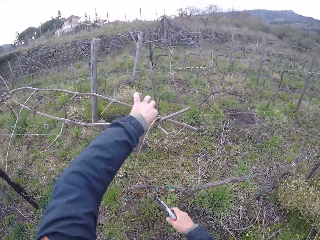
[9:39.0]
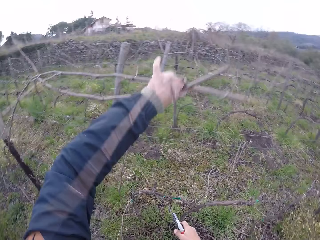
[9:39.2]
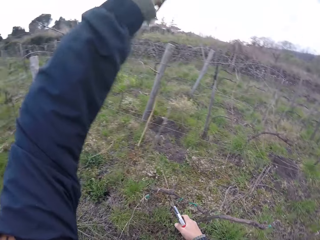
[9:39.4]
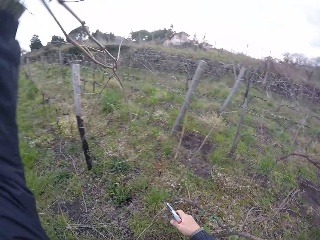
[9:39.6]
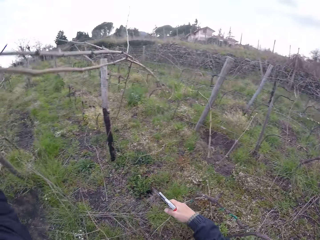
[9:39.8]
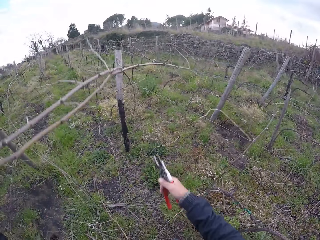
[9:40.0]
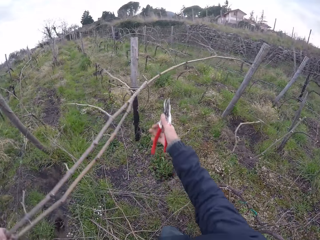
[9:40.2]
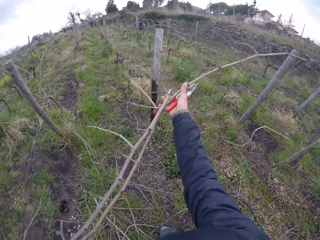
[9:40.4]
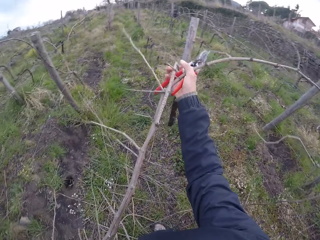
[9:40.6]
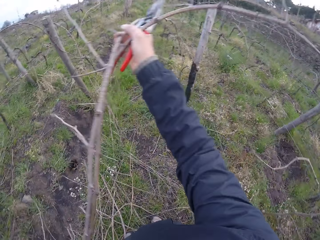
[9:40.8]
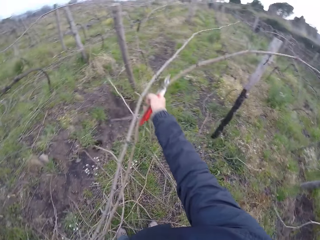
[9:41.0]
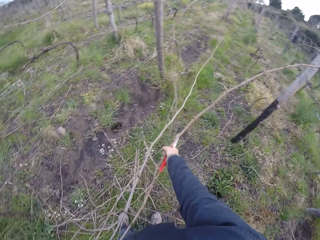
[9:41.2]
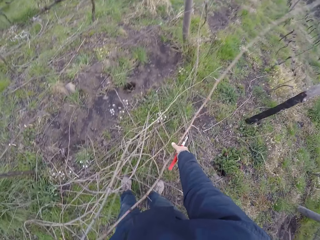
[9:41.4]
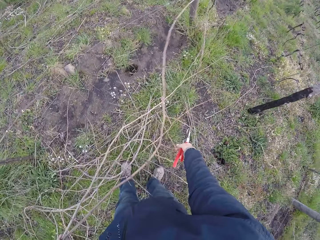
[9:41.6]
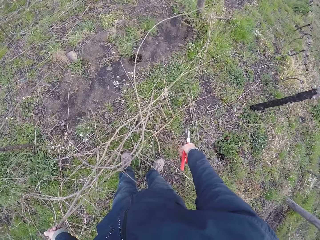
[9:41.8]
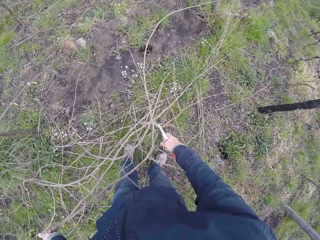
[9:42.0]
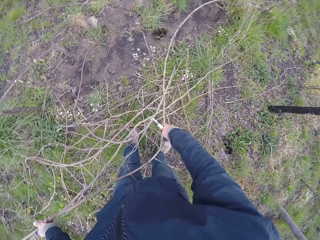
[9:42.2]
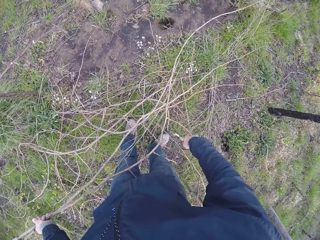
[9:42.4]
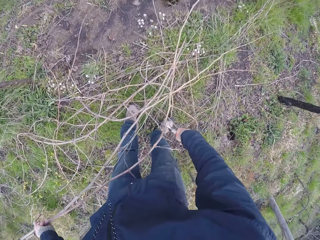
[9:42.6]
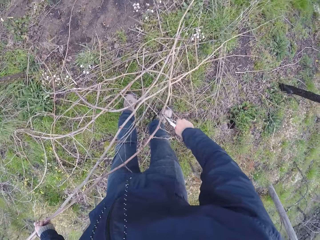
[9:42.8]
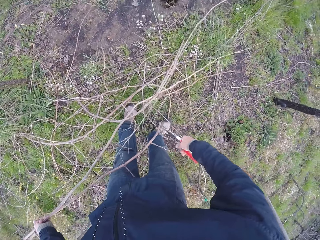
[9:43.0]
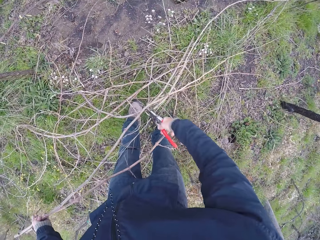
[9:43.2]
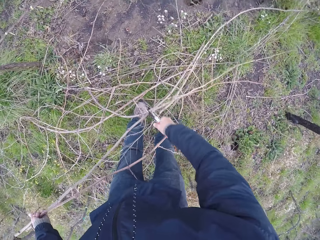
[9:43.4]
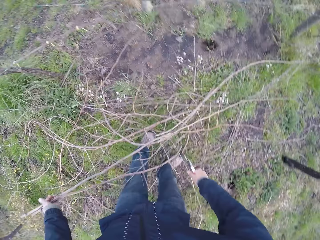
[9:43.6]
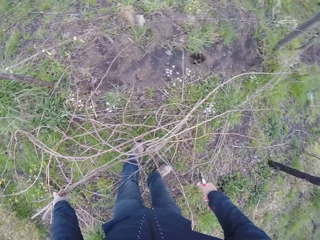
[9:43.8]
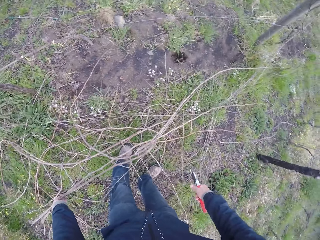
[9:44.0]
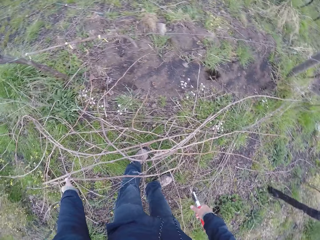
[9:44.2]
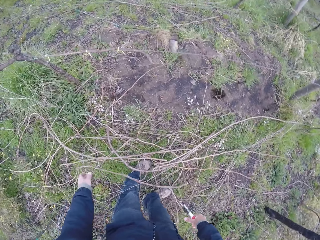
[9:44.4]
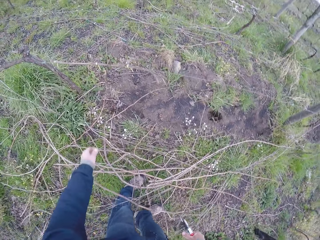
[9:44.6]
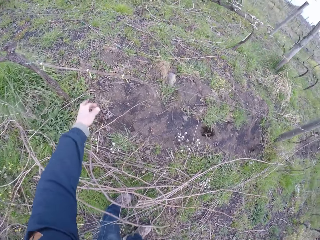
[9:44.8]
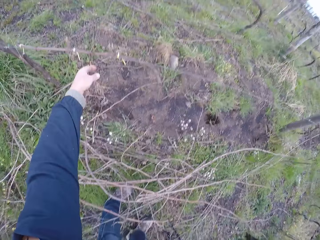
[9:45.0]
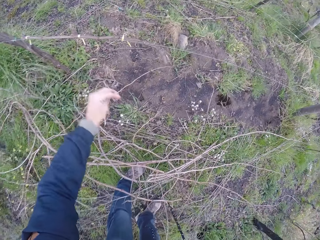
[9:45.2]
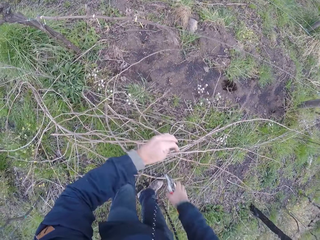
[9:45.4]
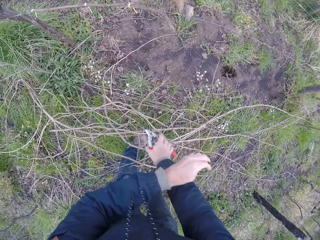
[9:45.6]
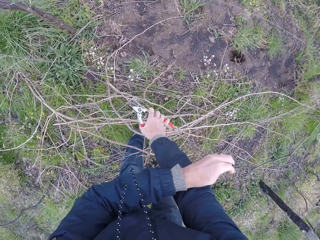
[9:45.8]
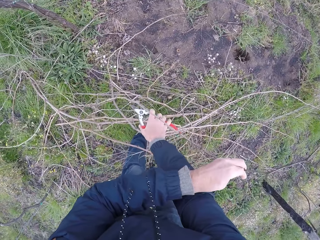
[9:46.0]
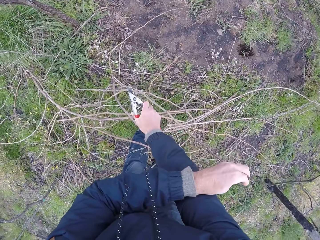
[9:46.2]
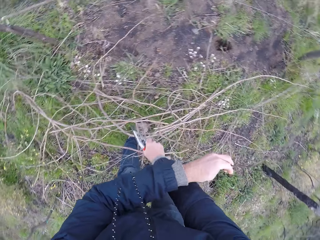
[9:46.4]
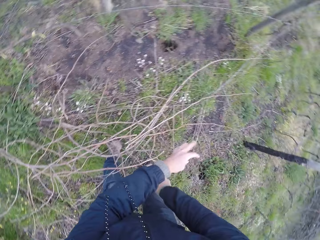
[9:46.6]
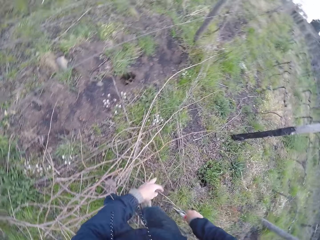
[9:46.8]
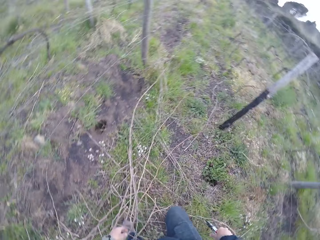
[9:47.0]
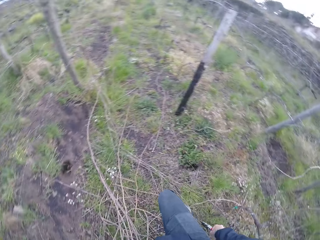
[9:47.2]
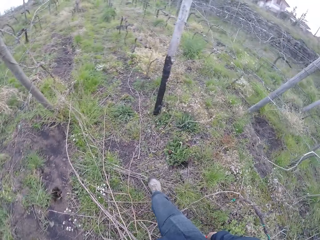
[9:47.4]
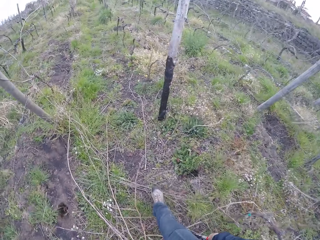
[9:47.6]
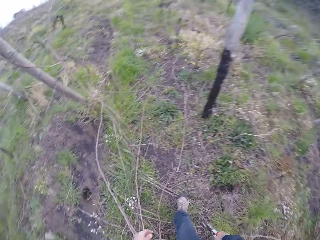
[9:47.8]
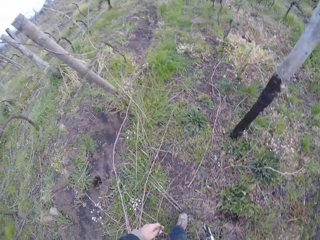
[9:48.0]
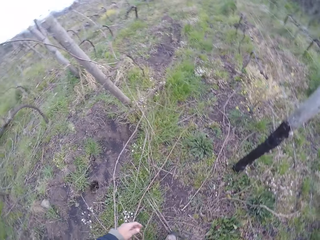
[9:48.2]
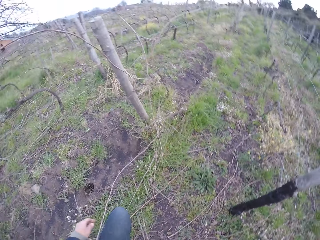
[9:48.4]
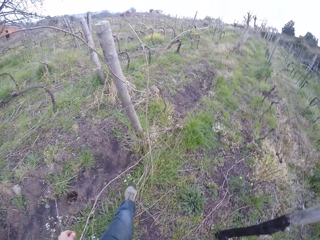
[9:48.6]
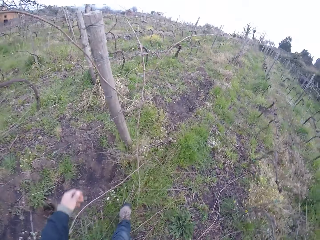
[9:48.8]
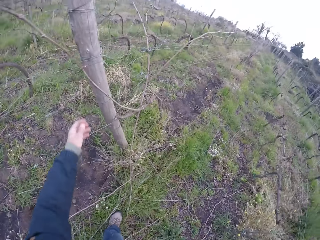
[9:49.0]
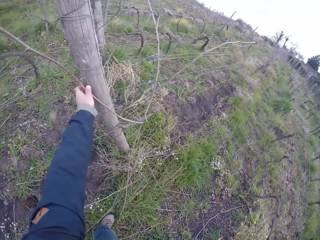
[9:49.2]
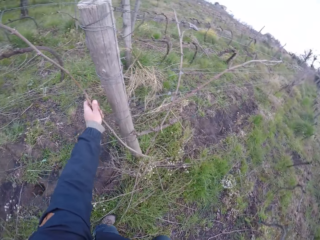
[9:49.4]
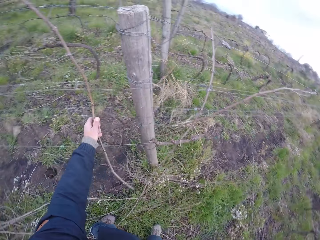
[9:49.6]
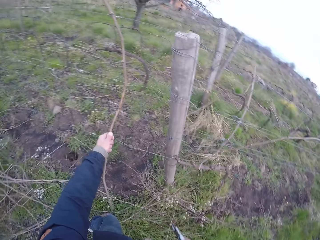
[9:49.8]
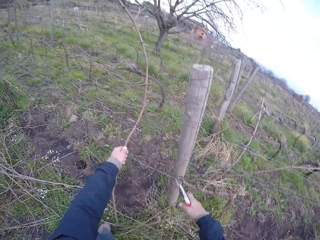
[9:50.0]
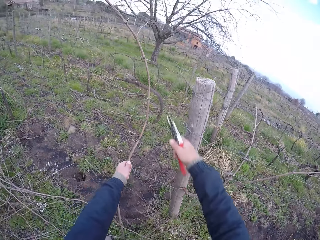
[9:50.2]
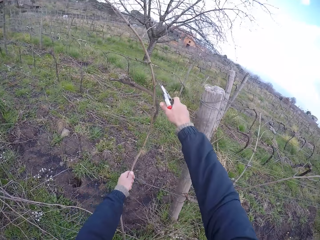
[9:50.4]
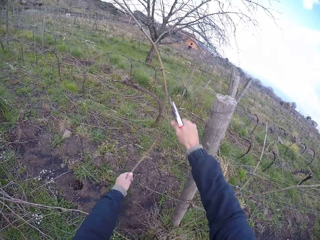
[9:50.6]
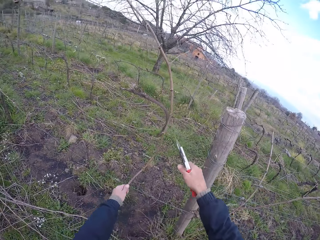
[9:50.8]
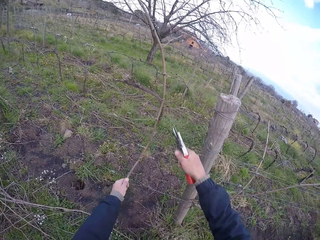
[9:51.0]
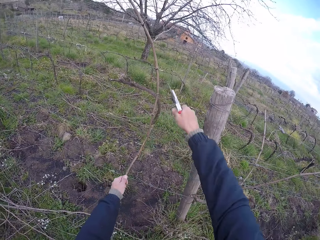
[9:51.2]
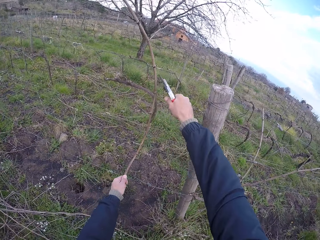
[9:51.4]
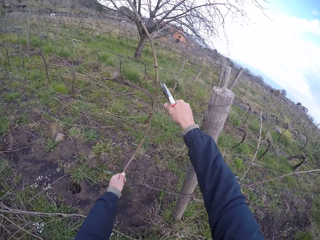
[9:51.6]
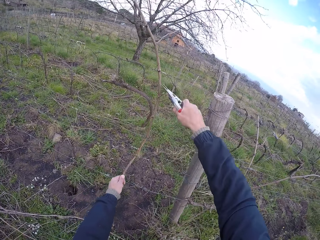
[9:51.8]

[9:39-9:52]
The camera wearer drops a branch on the ground with the left hand. He pulls some branches from the wired fence with his left hand. He picks a branch with the left hand. He pulls the branches from the wired fence with both hands. He holds a branch with both hands. He drops a branch on the ground with both hands. He prunes the branches in his left hand with the pruner in his right hand. He drops the branches in his left hand on the ground. He pulls a branch from the wired fence with his left hand. He prunes the branch in his left hand with the pruner in his right hand. He drops the branch in his left hand on the ground. He walks around the field. He pulls a branch from the wired fence with his left hand. He picks a branch with the left hand.

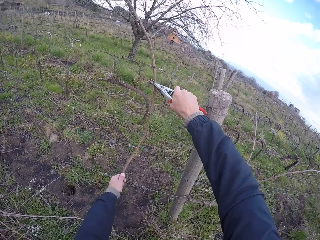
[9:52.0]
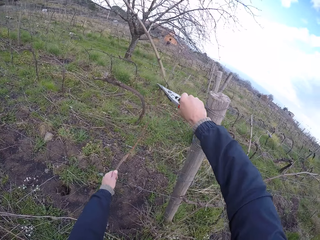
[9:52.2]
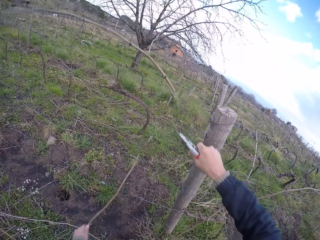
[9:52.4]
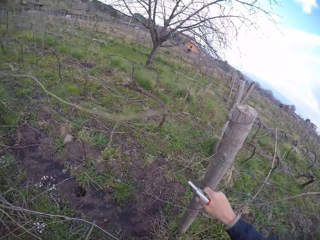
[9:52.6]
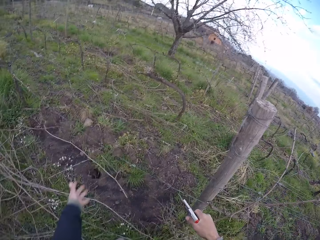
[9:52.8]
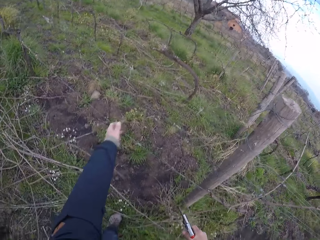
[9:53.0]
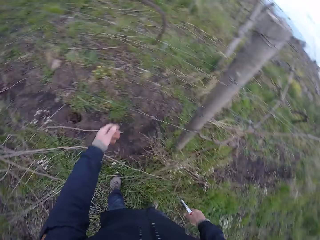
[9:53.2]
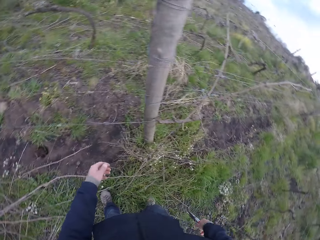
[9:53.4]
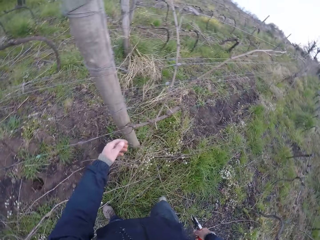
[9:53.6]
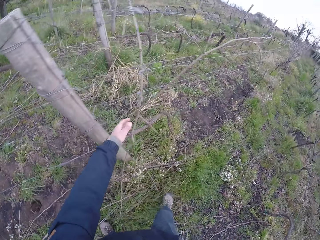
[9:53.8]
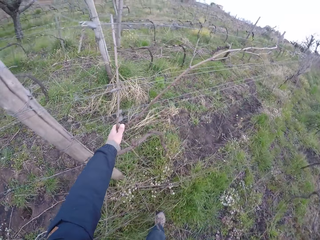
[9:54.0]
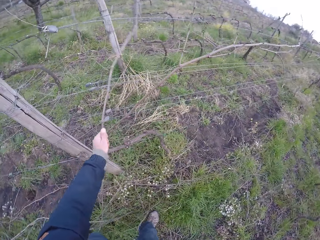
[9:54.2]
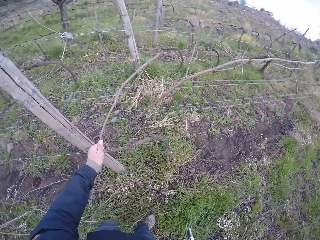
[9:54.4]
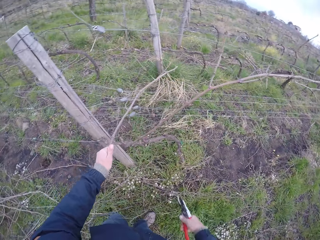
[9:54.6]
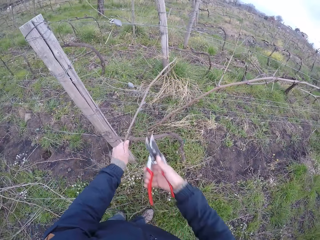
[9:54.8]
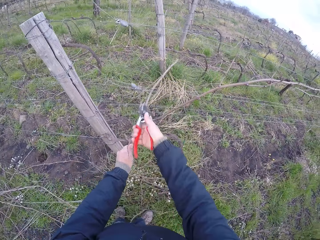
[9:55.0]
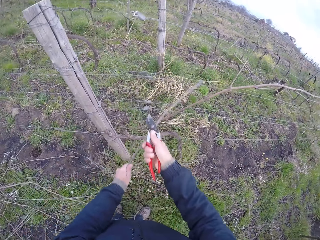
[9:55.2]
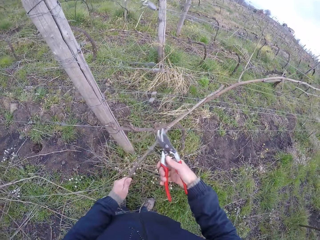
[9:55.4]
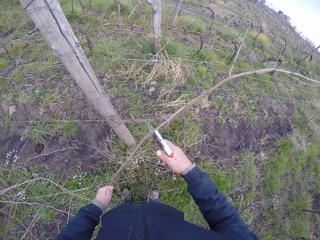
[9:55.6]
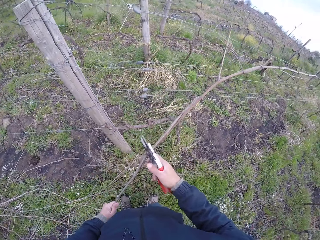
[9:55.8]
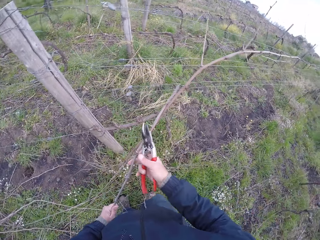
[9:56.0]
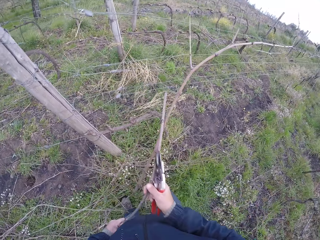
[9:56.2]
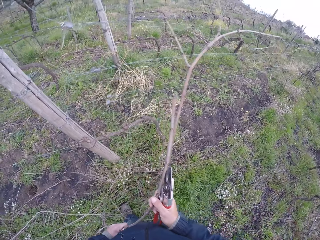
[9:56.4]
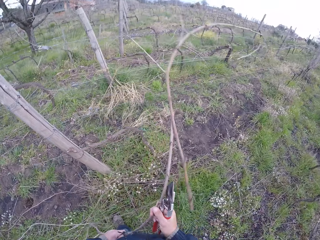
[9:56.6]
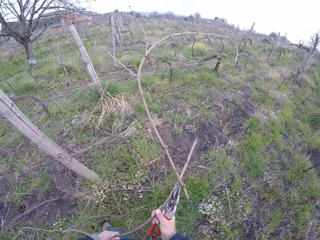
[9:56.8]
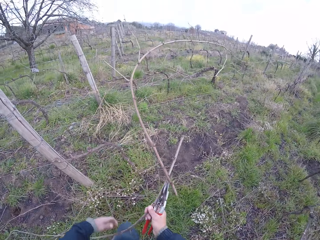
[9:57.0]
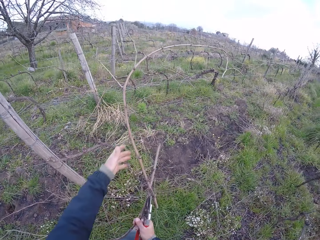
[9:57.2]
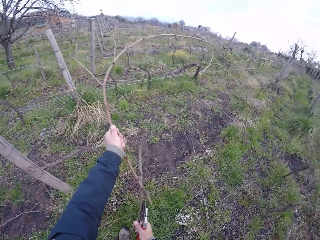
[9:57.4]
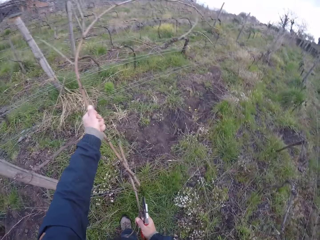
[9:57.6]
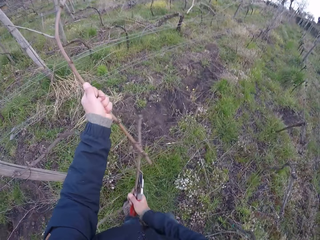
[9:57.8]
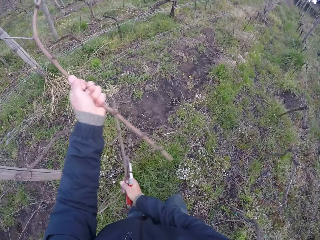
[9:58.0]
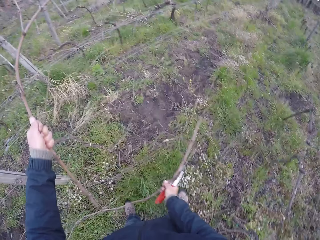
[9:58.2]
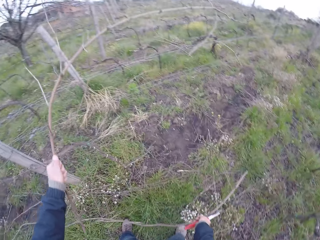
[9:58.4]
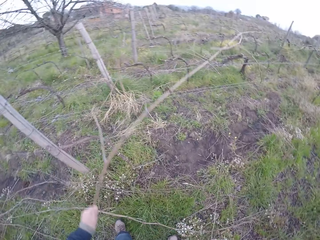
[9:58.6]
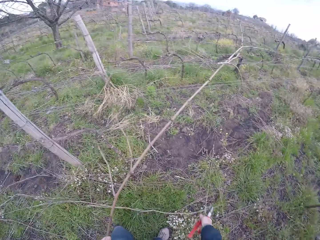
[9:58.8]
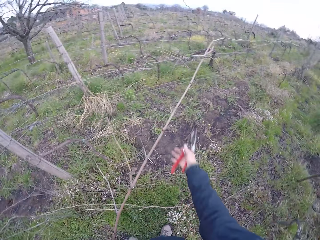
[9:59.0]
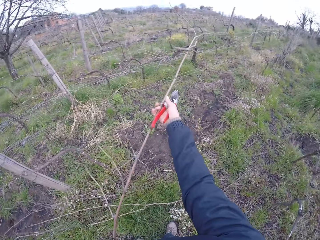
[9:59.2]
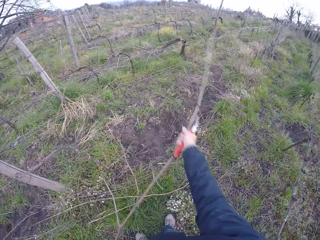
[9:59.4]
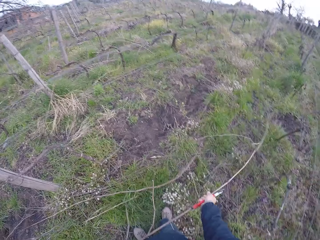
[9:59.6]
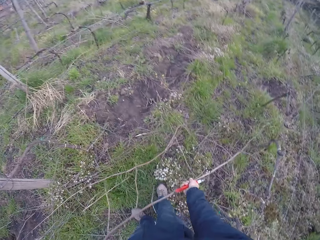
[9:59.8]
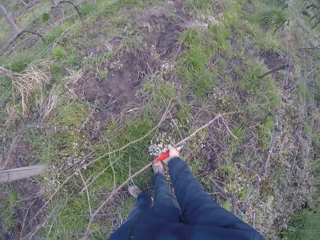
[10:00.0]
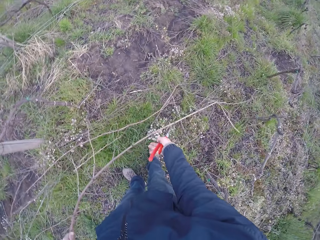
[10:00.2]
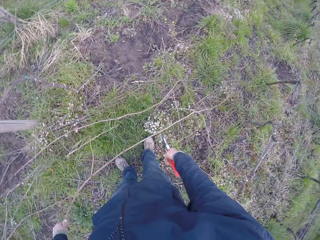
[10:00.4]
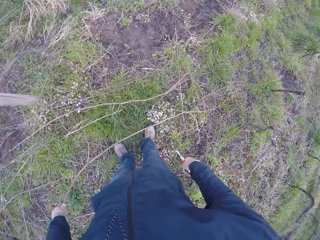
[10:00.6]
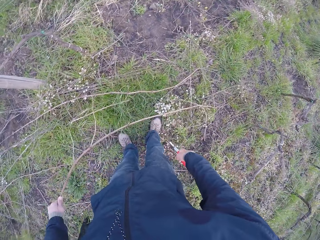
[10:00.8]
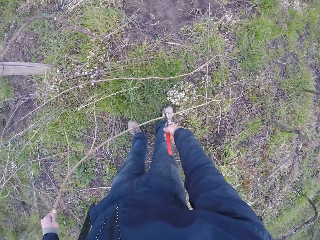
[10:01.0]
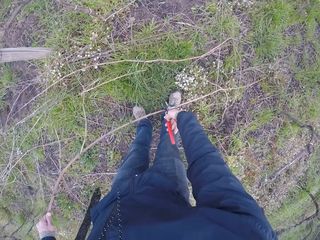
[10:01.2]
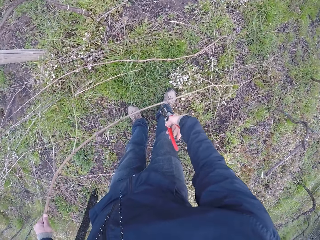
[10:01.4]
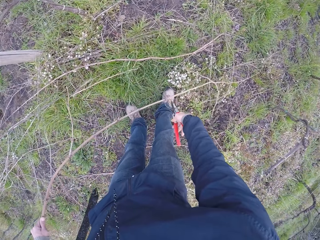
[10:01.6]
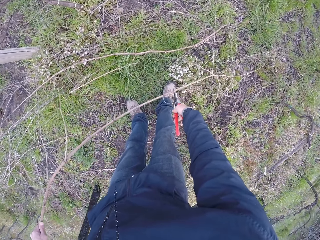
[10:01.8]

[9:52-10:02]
The camera wearer prunes the branch in his left hand with the pruner in his right hand. He drops the branch in his left hand on the ground. He pulls a branch from the wired fence with his left hand. He picks a branch with the left hand. He pulls the branch with both hands. He holds a branch with both hands. He picks a branch with the left hand. He holds a branch with both hands.
